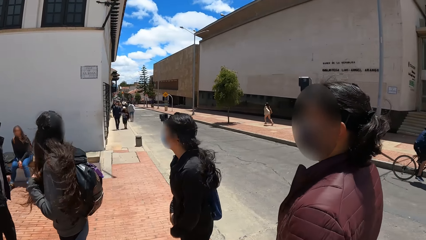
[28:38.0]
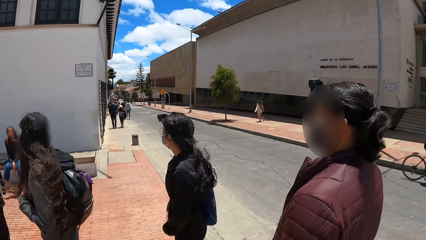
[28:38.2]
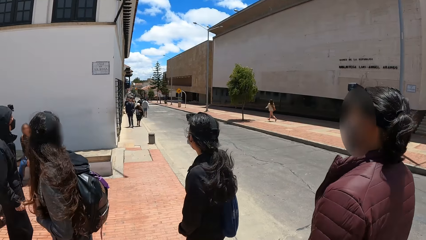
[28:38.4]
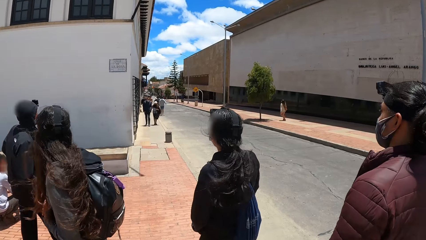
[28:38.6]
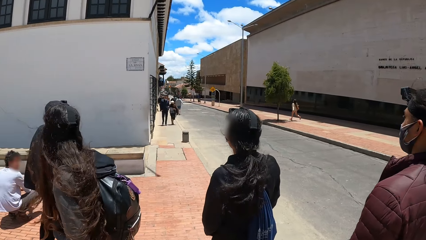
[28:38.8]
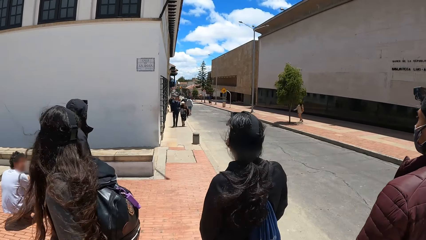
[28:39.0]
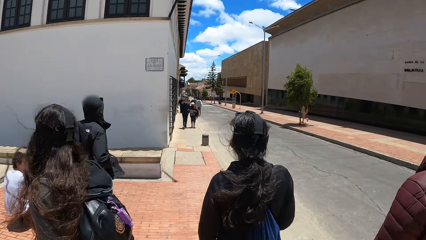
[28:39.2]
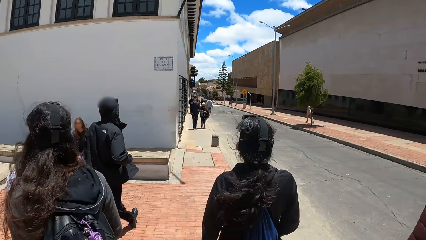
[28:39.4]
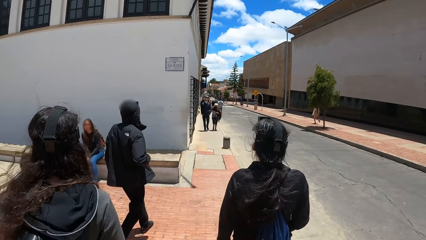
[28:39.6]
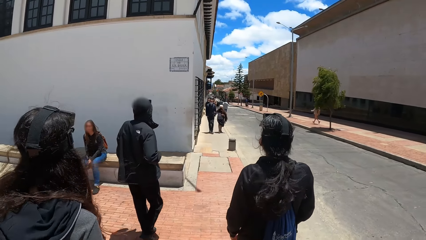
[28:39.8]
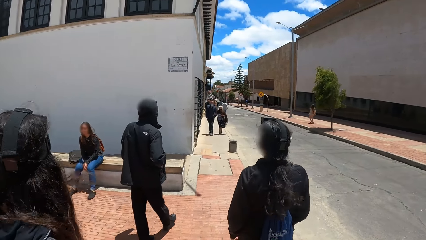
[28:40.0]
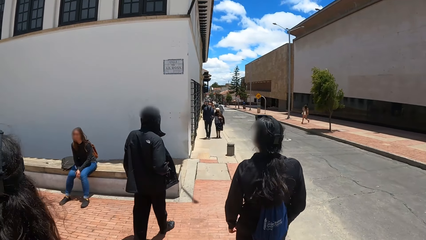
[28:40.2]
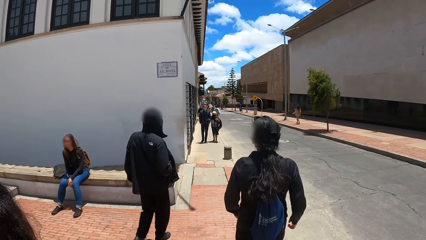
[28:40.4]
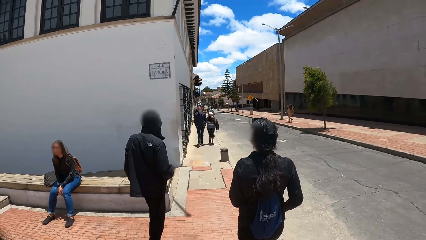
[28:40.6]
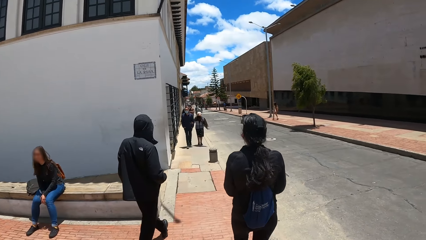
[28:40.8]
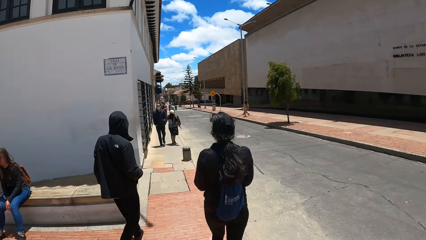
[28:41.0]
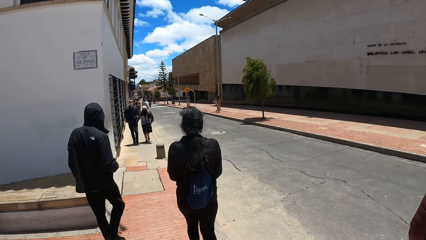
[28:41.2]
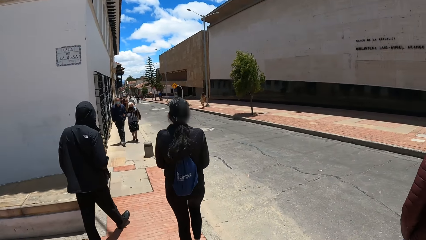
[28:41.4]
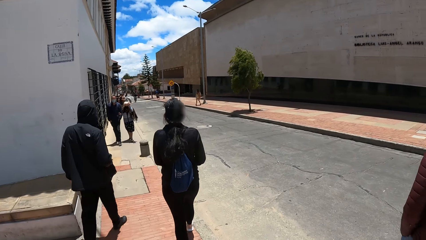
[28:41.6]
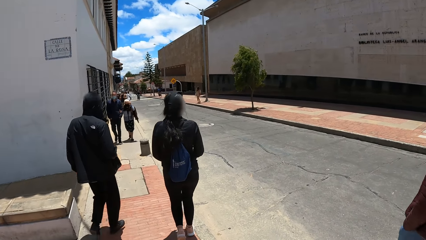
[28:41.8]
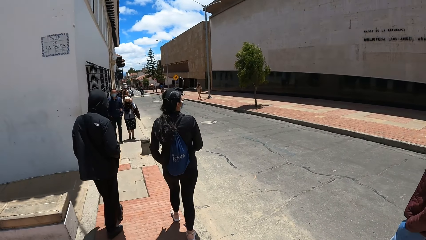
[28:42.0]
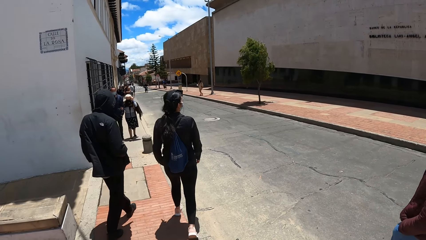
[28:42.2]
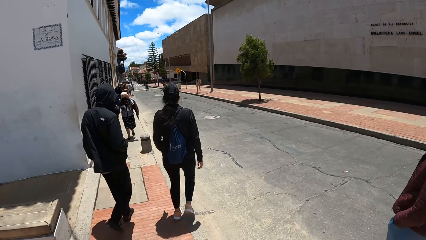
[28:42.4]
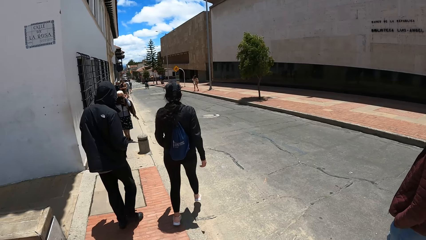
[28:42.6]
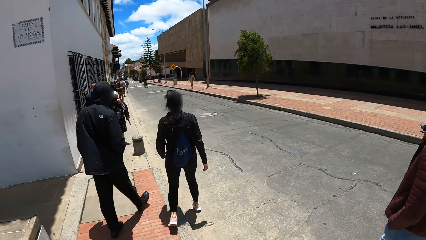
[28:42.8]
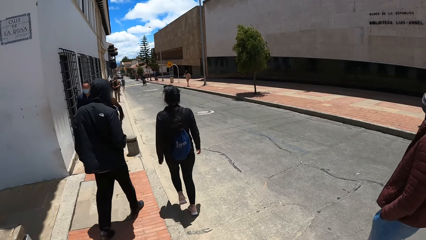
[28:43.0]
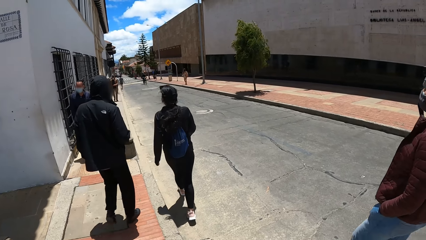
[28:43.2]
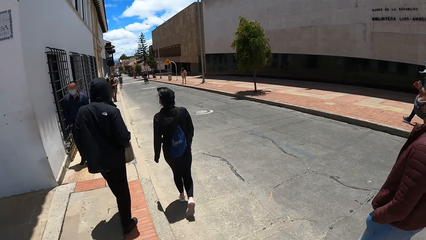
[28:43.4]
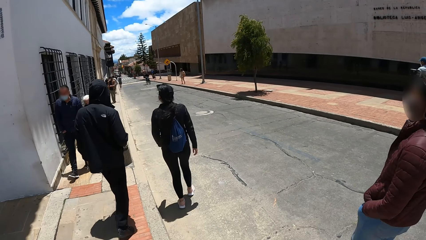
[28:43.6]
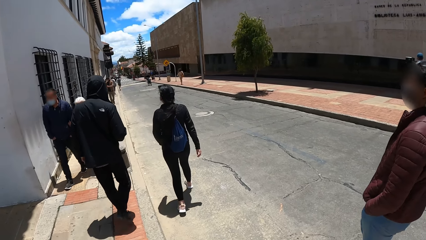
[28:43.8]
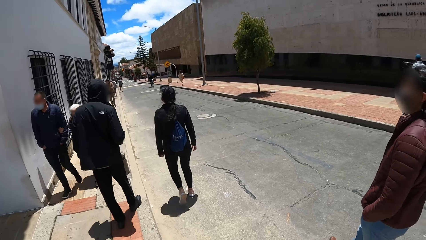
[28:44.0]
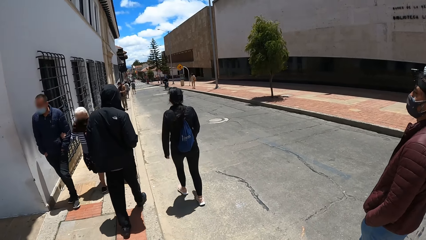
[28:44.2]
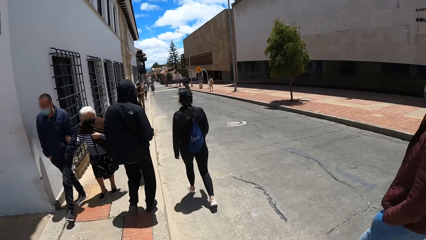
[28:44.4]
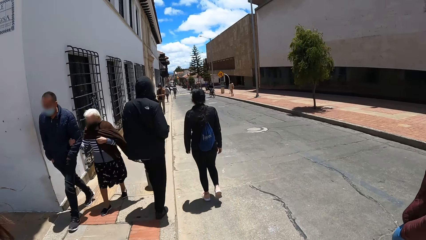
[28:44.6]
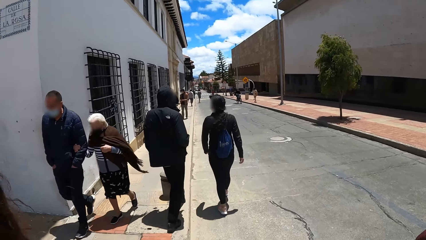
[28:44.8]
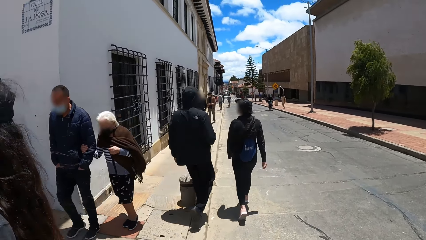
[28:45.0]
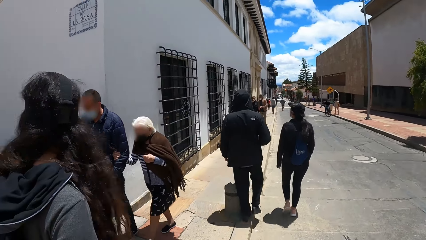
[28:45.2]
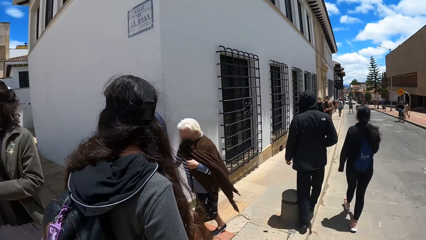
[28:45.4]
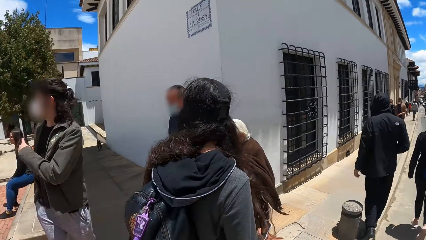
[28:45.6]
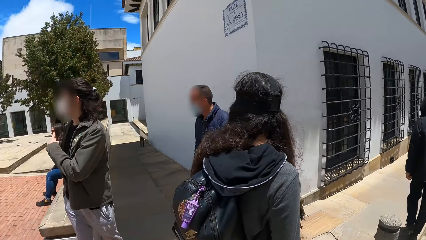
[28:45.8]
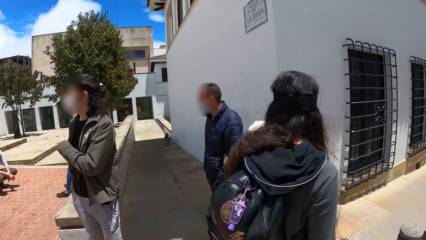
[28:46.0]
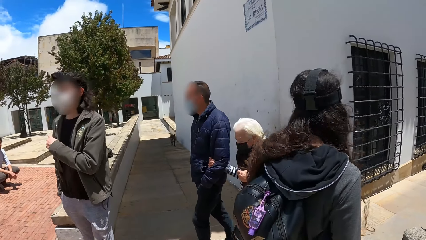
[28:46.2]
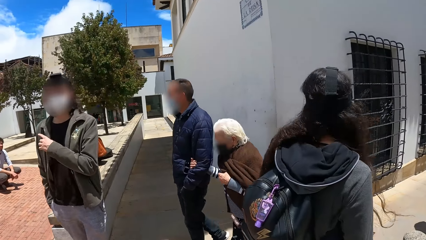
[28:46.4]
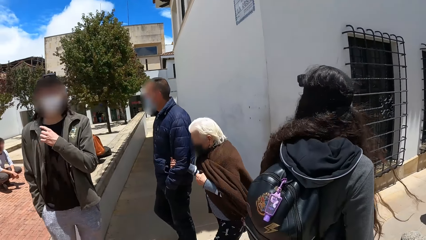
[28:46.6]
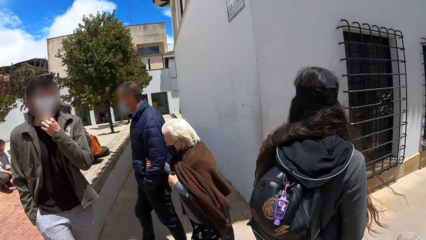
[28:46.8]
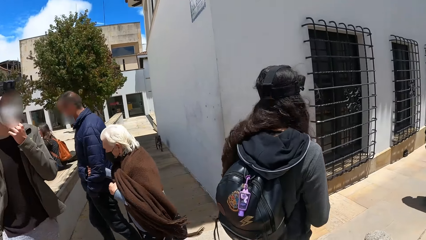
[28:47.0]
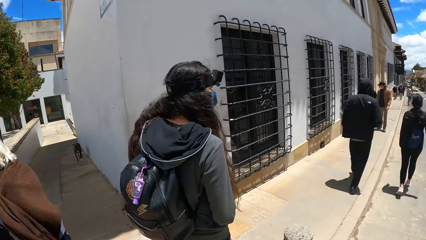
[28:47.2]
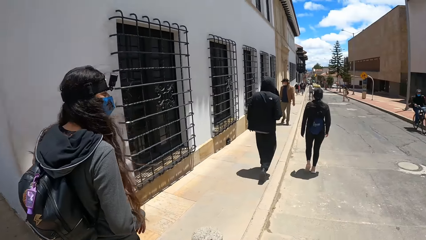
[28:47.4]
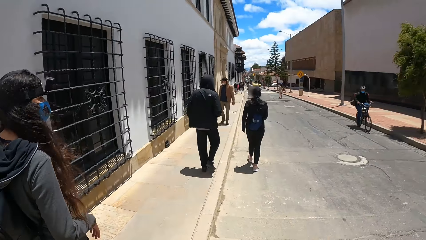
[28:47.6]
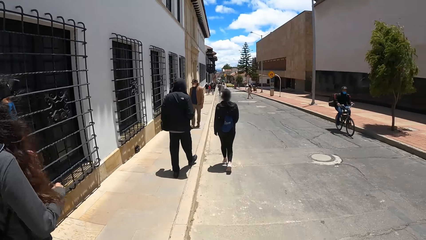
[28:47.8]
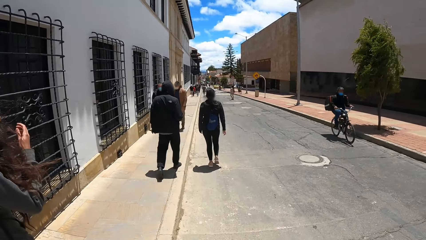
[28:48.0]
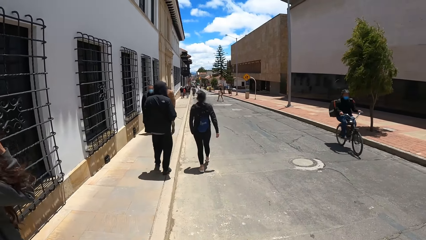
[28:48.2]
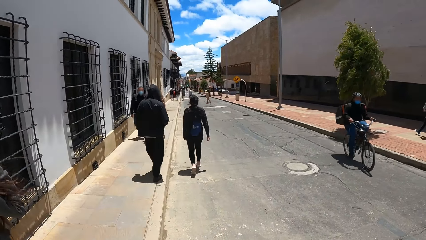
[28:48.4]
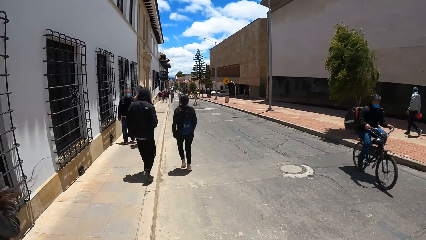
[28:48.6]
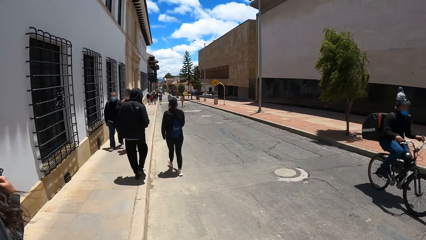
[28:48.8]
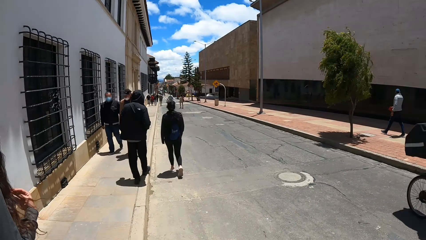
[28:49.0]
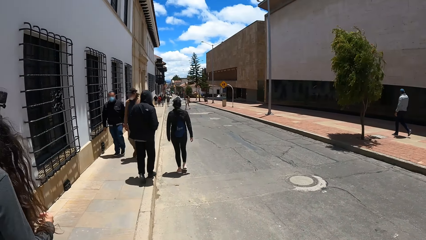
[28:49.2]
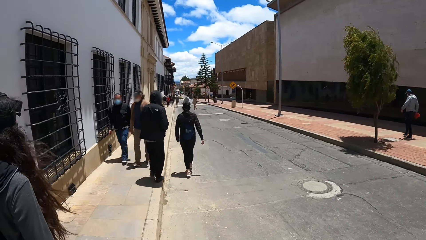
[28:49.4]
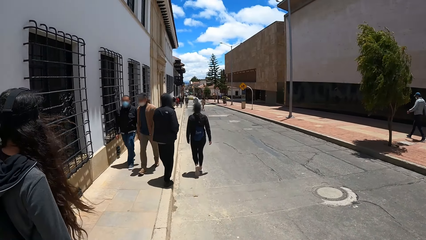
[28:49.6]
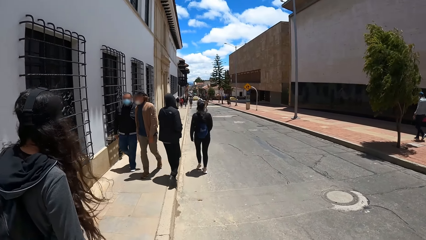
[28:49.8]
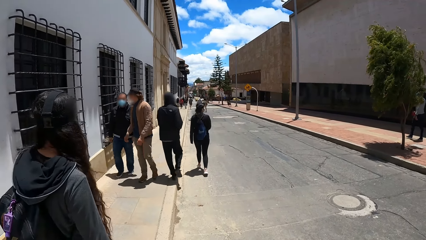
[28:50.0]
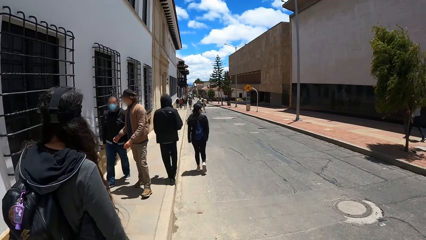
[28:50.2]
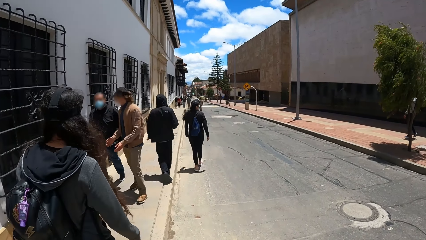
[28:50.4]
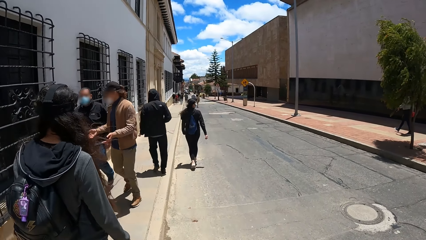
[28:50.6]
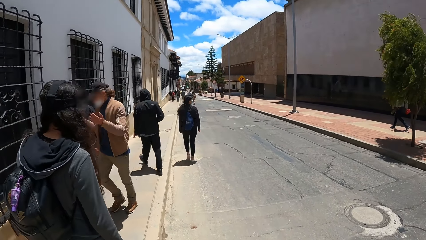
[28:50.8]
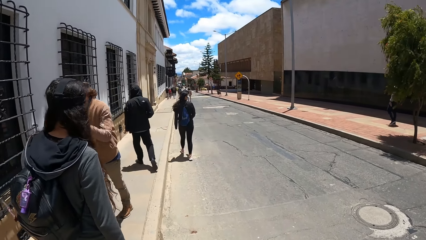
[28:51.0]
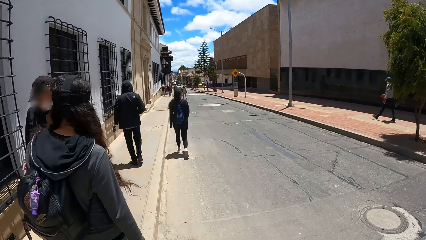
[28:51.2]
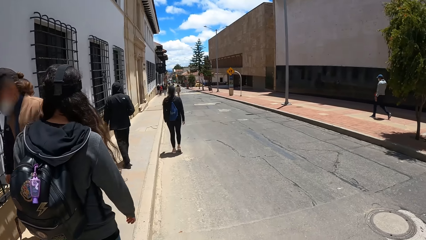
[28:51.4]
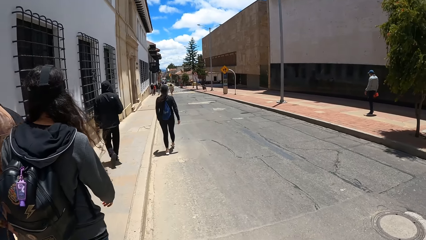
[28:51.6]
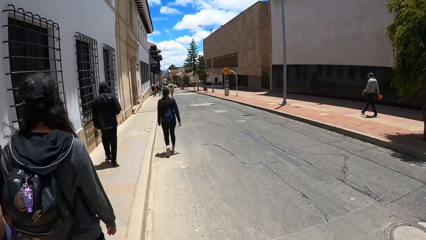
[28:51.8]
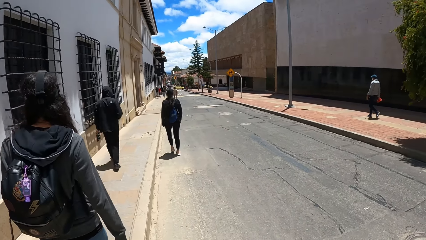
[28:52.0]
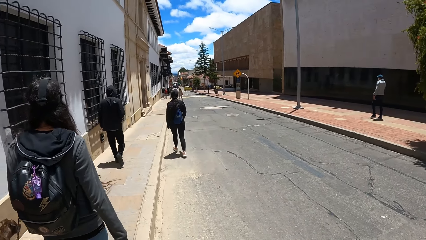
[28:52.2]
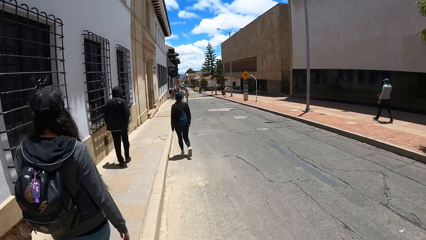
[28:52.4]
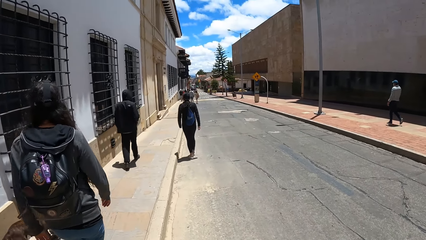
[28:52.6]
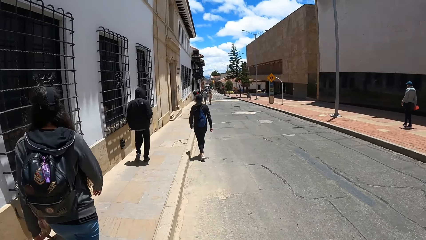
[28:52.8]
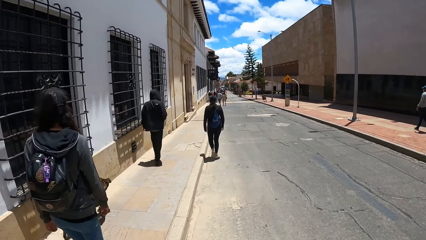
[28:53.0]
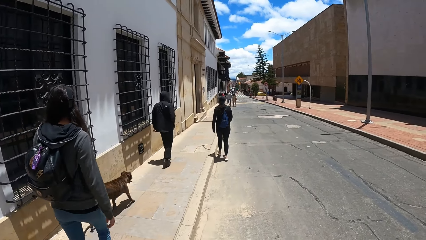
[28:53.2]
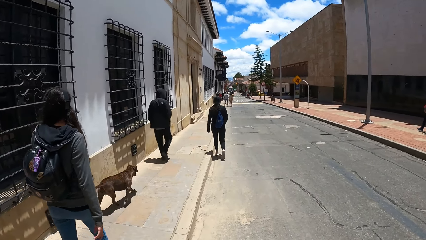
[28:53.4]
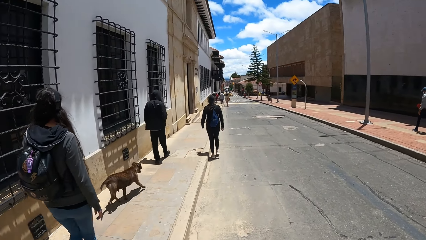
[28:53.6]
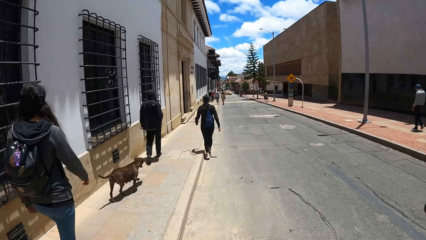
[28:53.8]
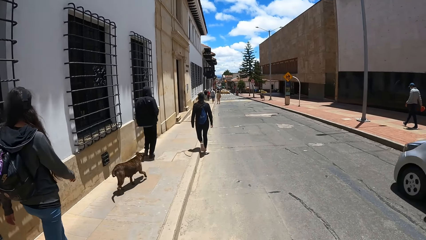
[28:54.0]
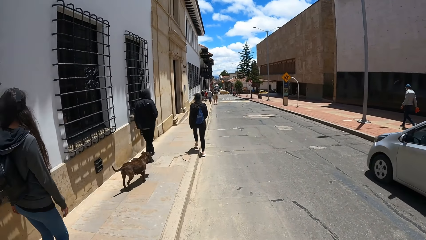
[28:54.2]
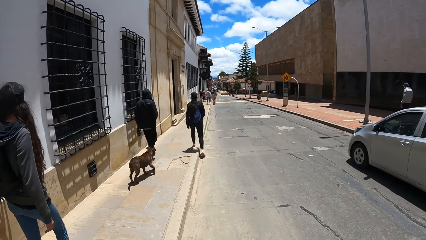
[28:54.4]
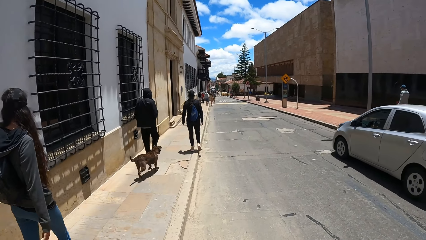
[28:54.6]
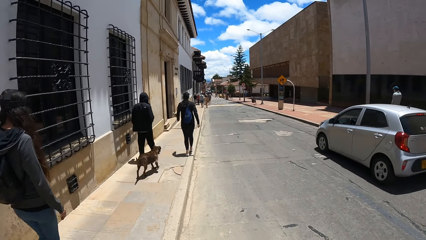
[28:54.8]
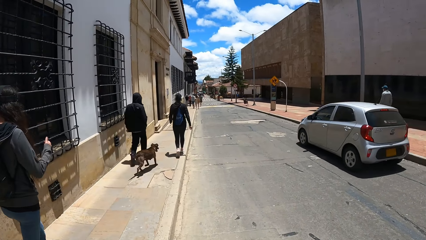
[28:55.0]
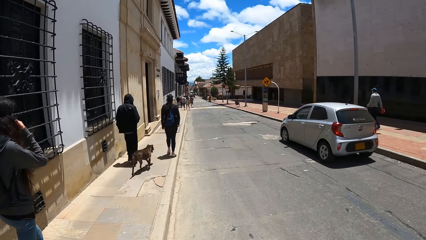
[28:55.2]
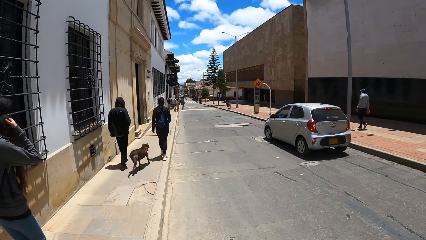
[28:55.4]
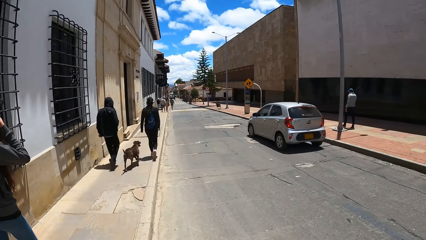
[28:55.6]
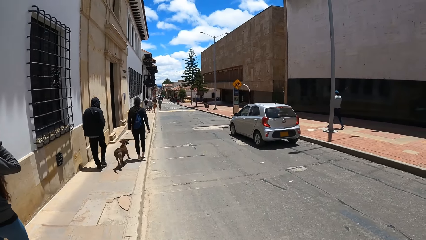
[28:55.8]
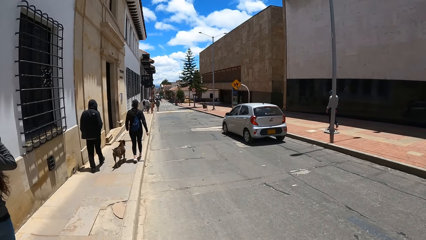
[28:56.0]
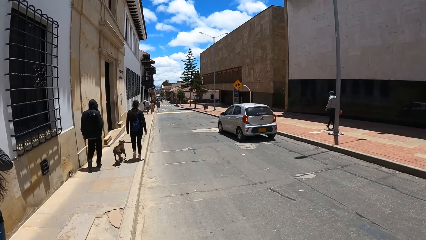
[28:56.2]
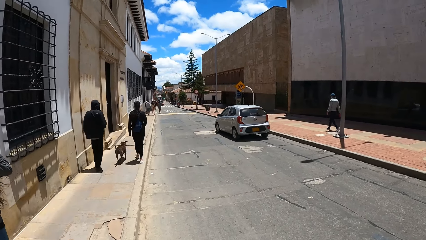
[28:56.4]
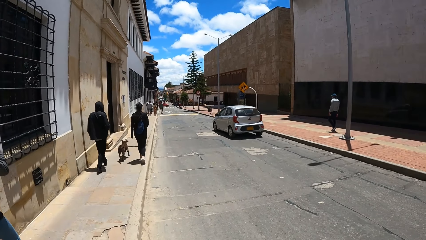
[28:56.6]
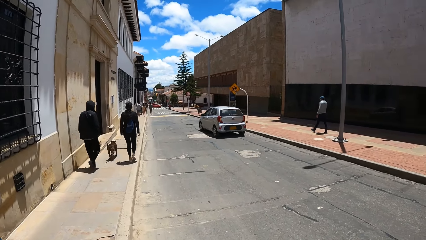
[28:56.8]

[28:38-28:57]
The camera wearer walks along a pathway. A man walks along the pathway. A lady walks along the pathway. Another lady walks along the pathway. A second man and a woman walk past a third man and the first lady. The second man and the woman walk past the other lady. The first lady adjusts her hair with her hands. Two other men walk past the third man and the first lady. The two men walk past the other lady. A dog walks along the pathway. The dog walks past the third man and the first lady.
